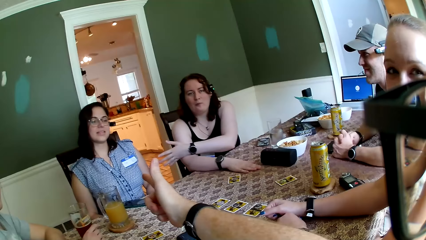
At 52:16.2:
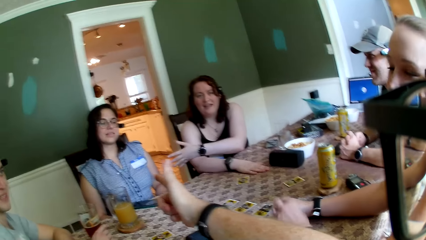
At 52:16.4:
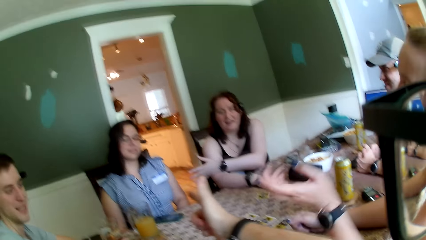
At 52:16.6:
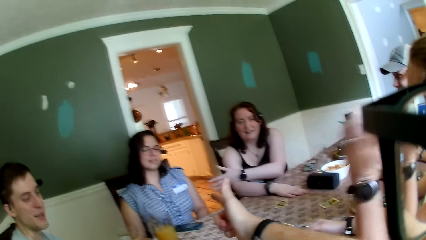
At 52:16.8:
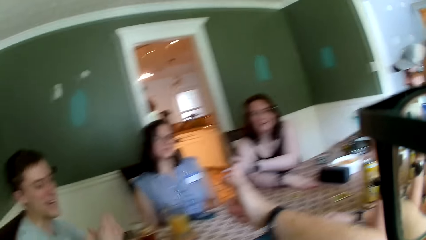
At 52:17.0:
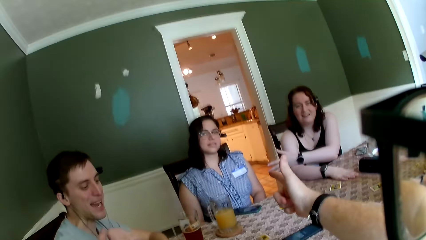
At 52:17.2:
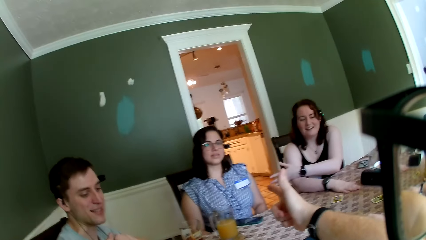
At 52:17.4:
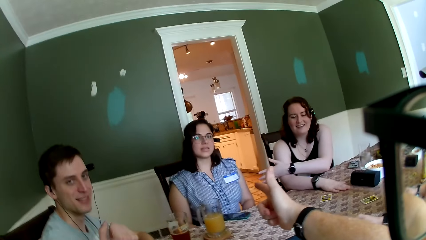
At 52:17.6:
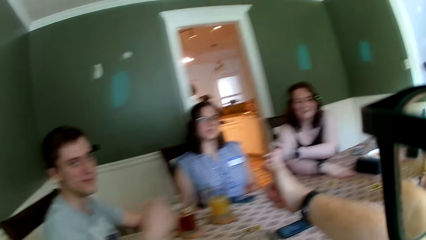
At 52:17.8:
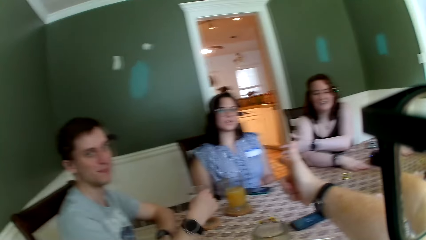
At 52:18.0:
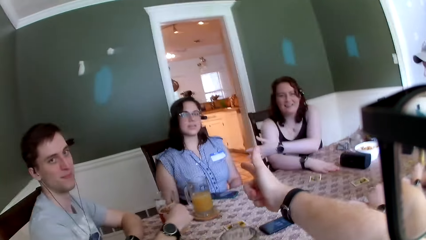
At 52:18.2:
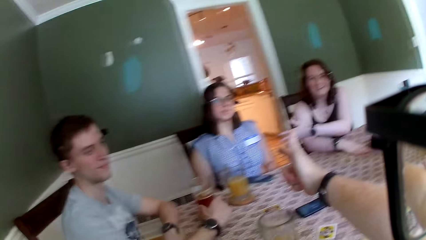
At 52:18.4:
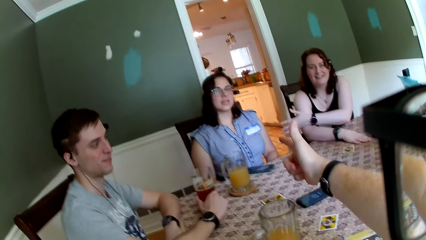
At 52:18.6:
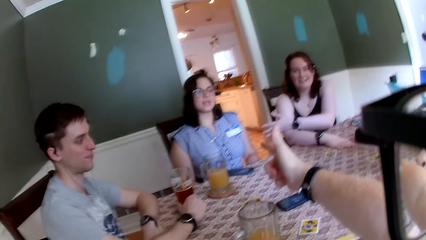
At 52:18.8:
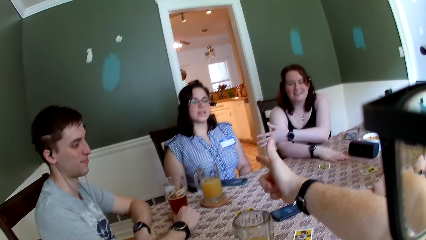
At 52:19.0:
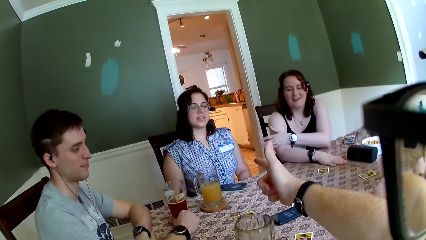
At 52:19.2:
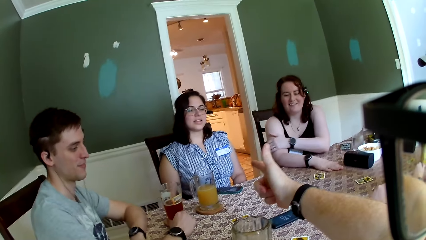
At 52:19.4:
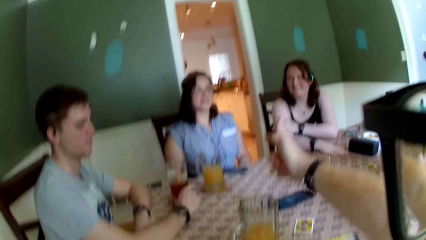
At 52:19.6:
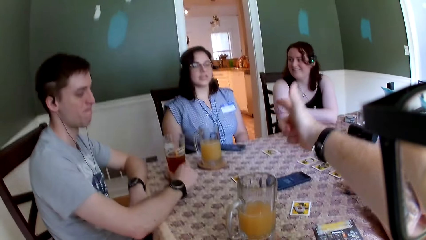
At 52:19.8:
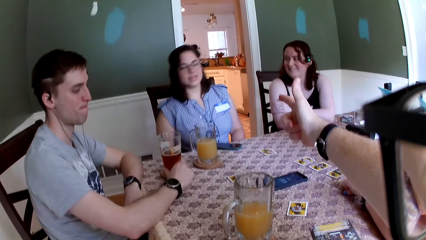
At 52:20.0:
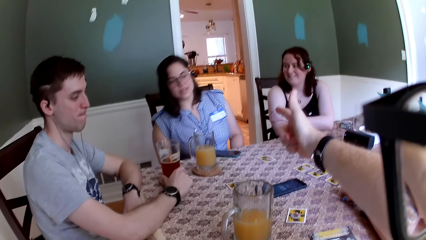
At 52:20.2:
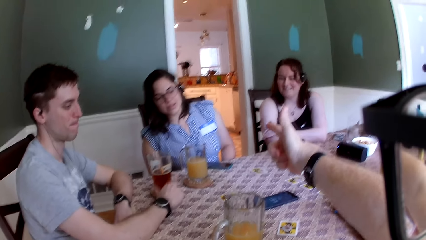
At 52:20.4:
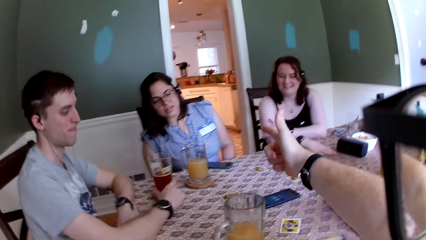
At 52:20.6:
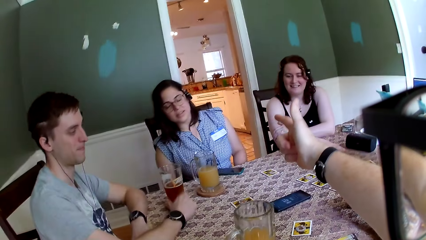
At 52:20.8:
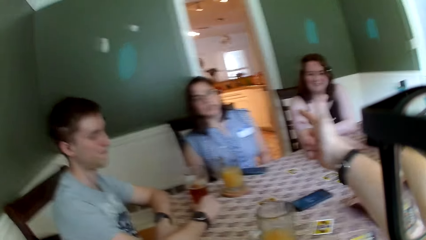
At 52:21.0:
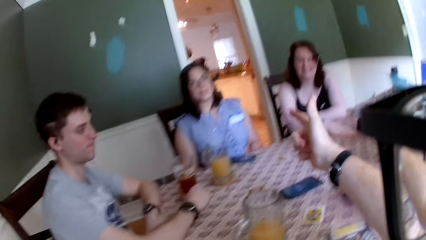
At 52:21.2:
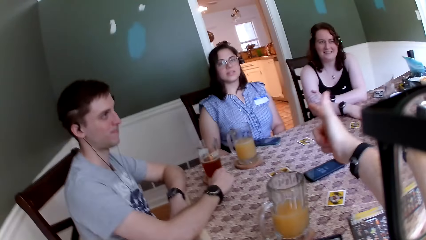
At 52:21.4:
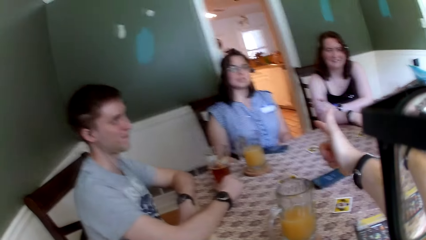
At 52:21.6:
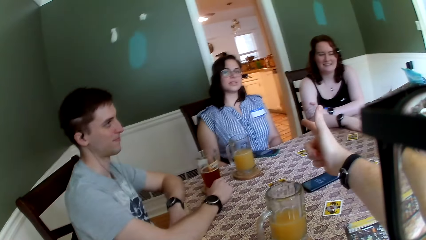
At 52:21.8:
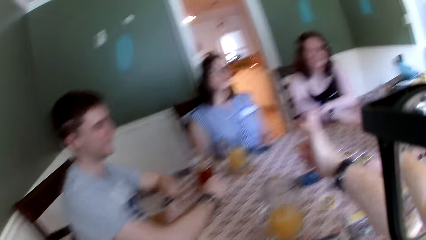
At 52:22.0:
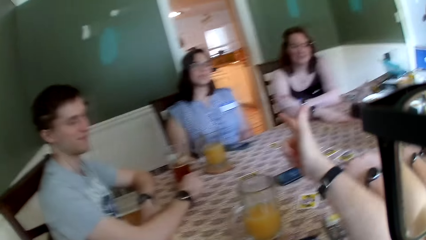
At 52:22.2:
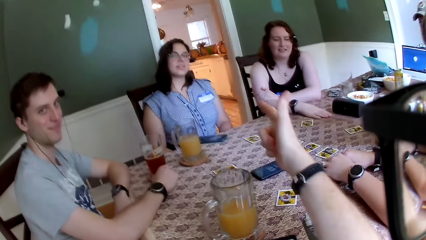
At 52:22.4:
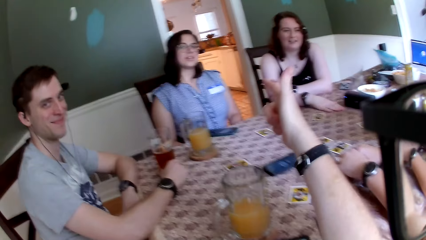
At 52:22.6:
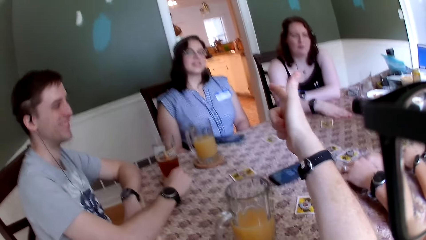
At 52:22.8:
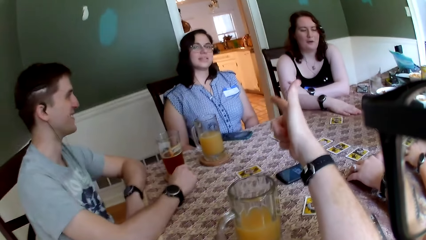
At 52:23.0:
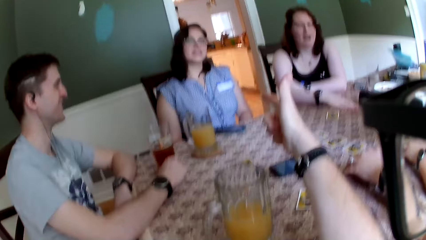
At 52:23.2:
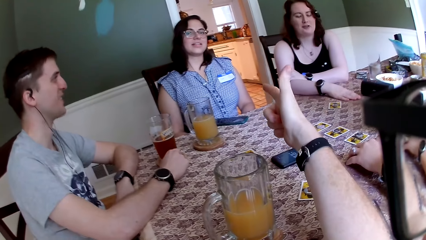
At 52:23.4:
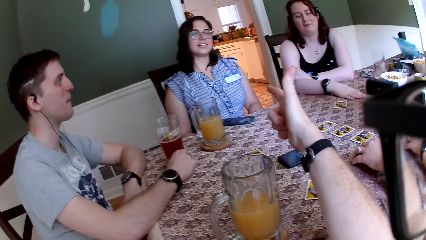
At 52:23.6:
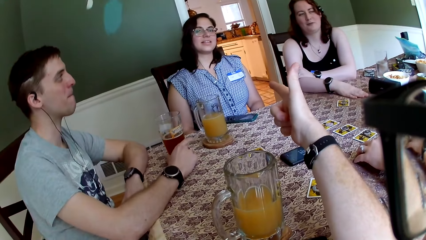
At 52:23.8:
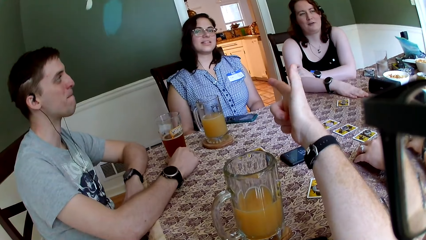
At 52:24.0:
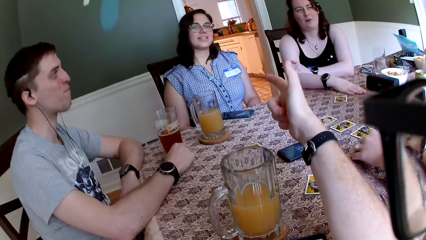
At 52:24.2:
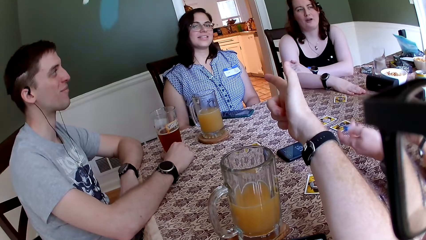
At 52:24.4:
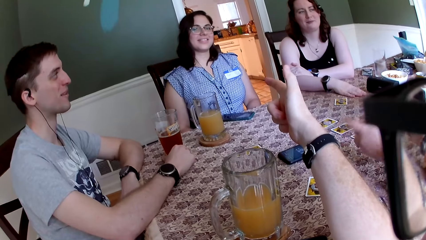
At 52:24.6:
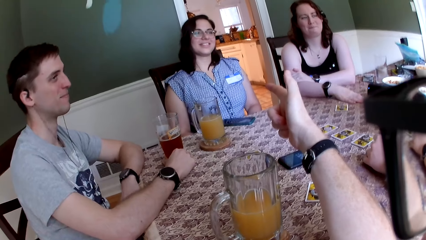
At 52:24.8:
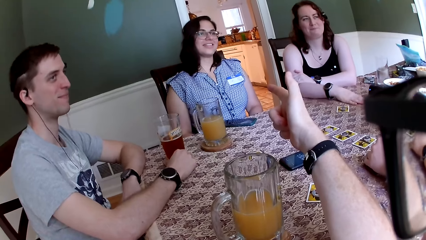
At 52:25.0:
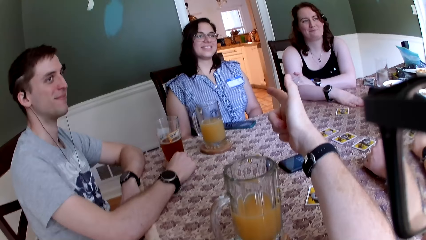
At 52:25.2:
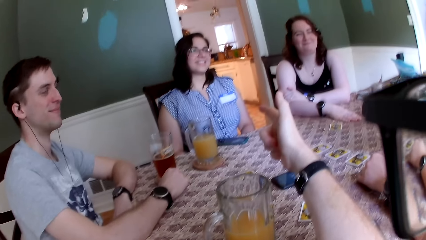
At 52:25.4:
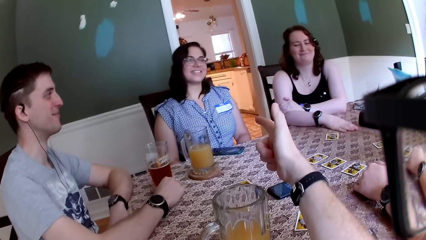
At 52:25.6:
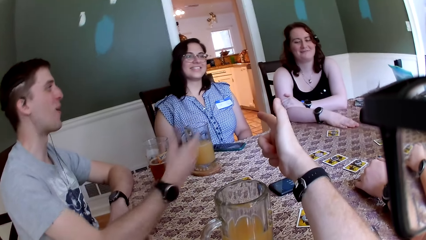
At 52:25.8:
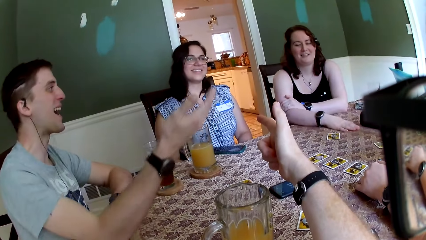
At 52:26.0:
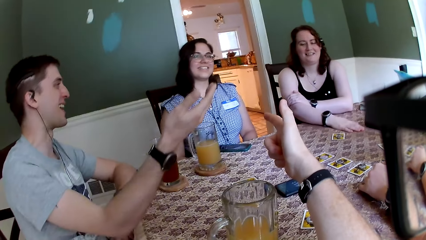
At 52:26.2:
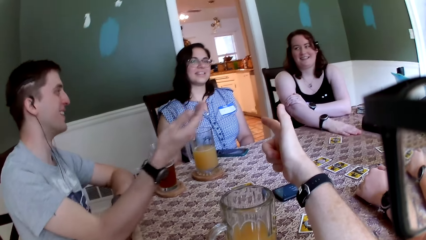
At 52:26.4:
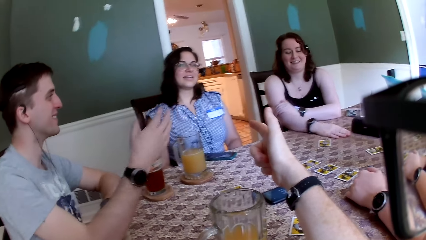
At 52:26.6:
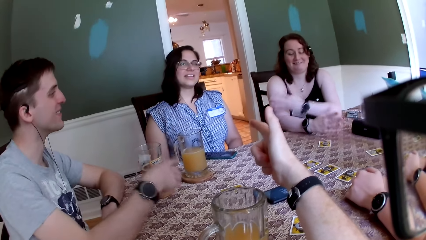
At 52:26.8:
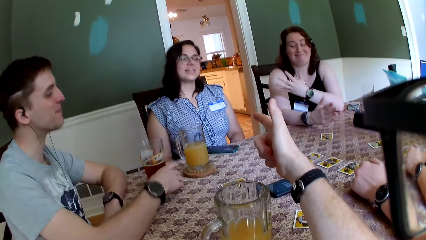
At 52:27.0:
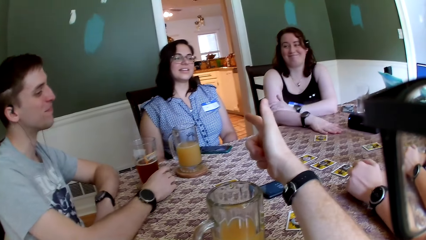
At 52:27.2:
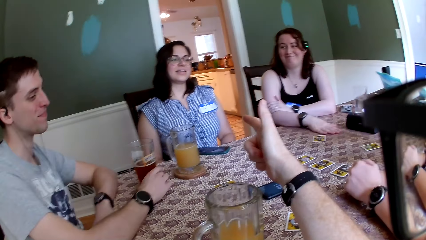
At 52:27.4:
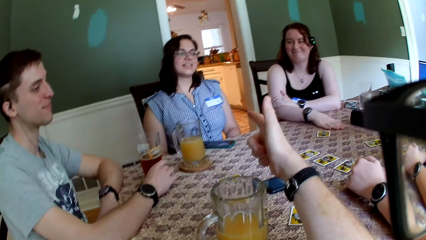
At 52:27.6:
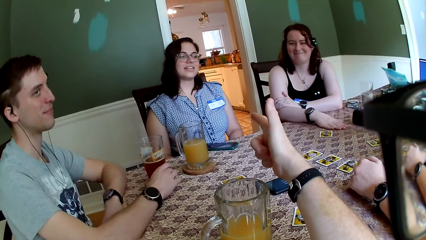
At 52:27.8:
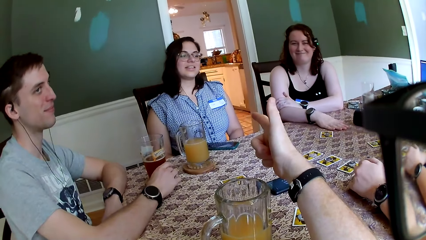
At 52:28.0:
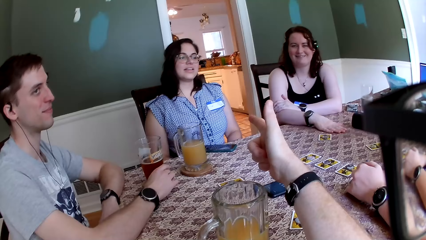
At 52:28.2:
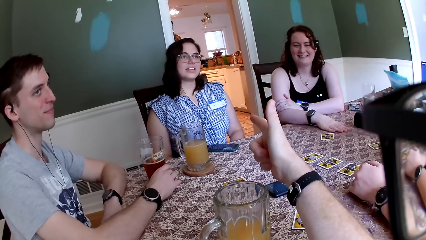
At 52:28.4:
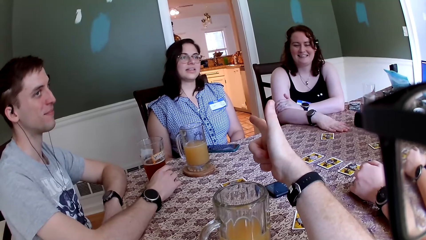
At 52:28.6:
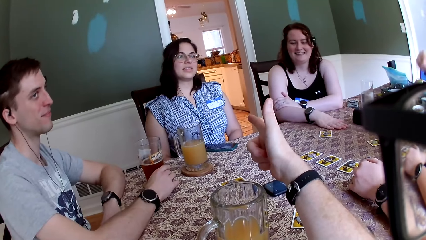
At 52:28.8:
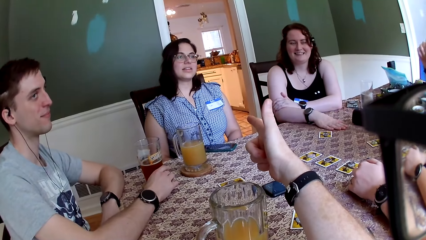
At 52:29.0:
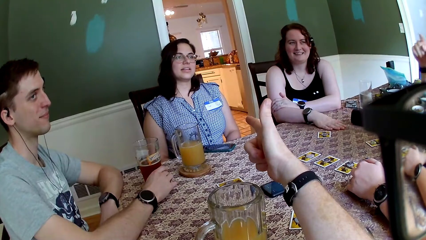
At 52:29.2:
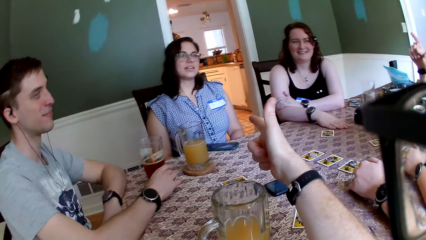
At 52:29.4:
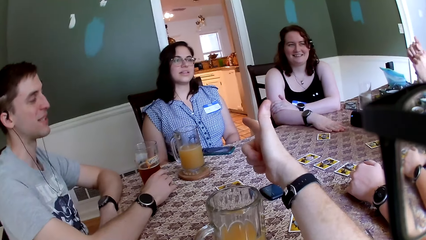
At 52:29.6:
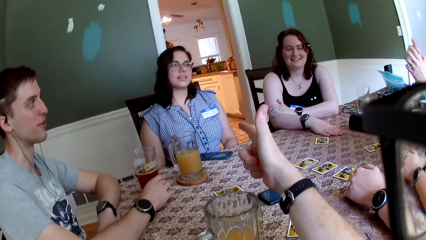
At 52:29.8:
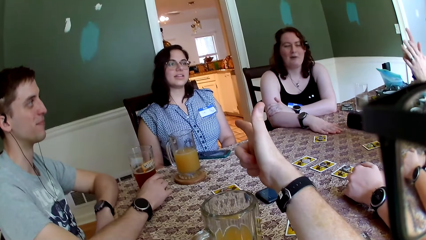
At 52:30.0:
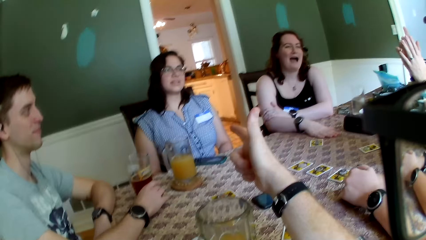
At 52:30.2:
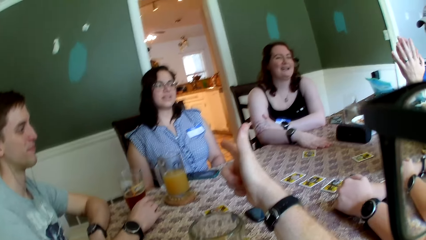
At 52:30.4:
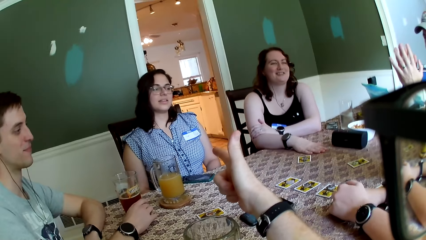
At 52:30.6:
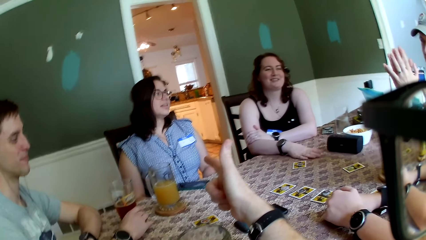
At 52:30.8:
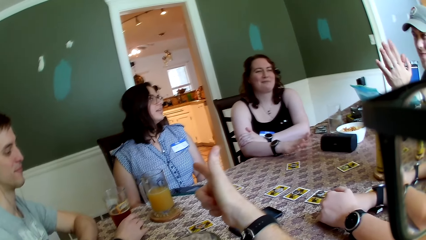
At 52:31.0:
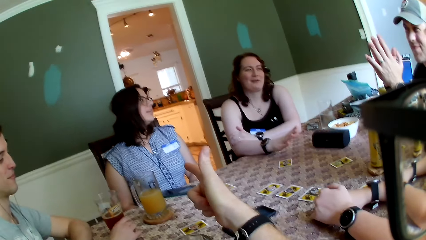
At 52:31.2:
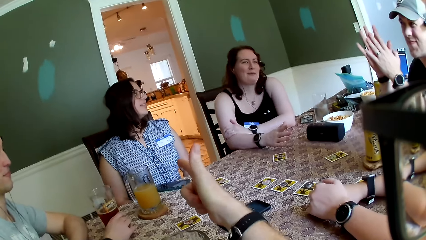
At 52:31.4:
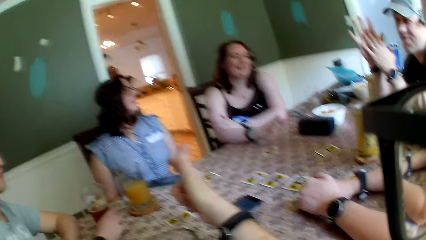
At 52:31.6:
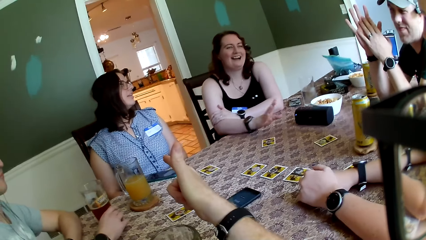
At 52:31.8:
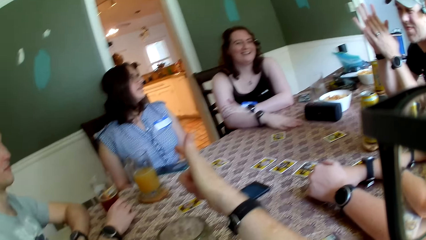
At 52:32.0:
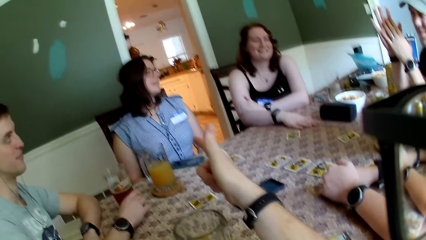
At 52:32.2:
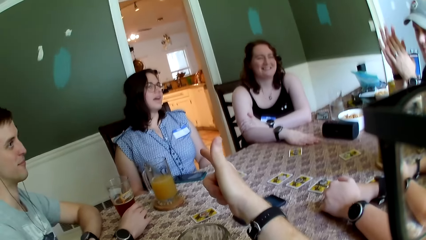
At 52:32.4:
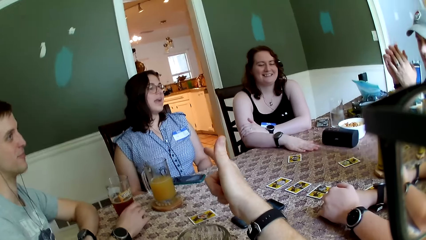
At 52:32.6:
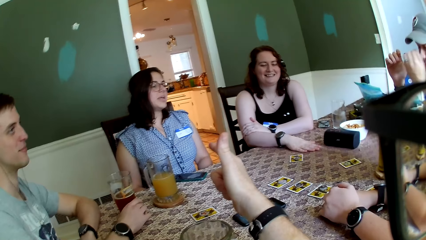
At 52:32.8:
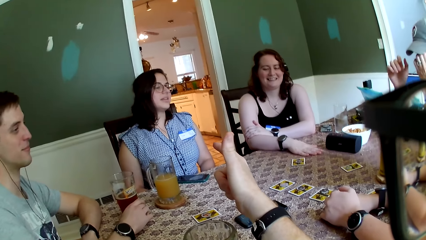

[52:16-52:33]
A woman points at another woman with her left hand.
